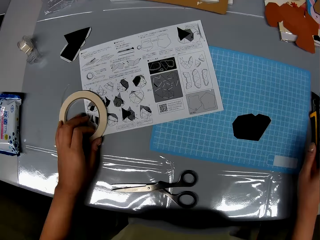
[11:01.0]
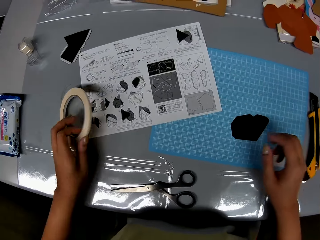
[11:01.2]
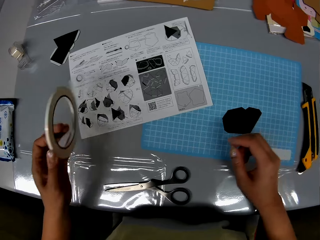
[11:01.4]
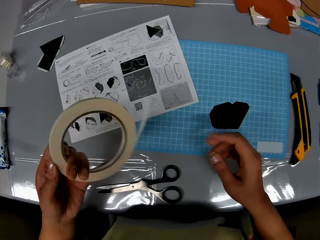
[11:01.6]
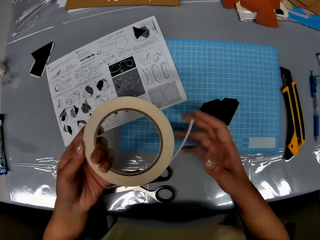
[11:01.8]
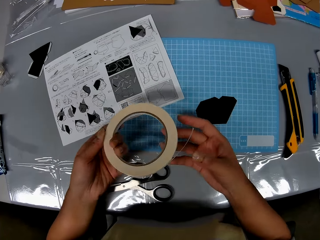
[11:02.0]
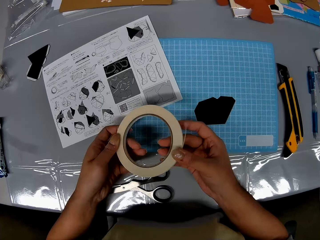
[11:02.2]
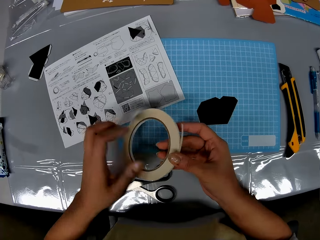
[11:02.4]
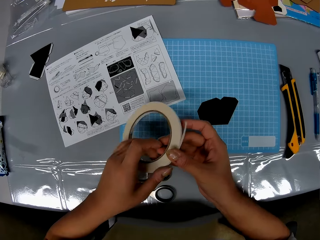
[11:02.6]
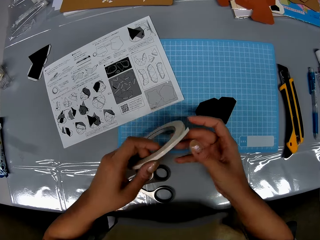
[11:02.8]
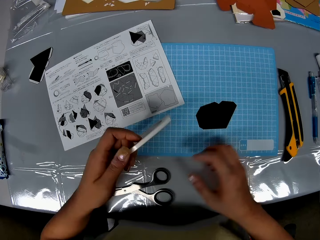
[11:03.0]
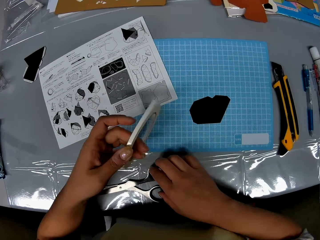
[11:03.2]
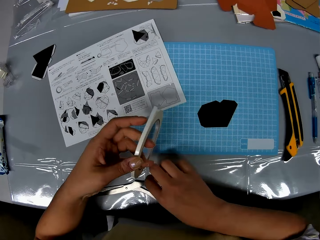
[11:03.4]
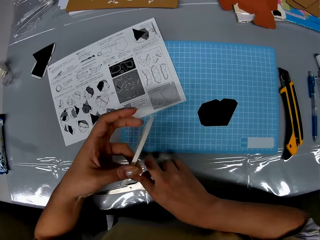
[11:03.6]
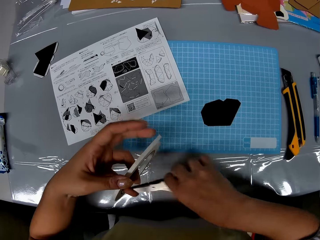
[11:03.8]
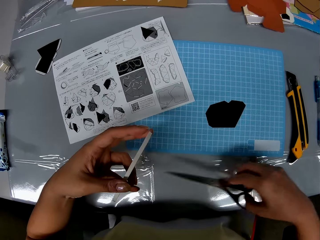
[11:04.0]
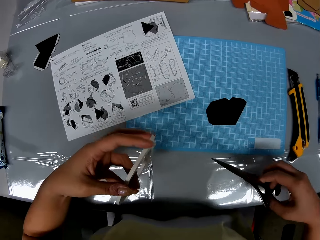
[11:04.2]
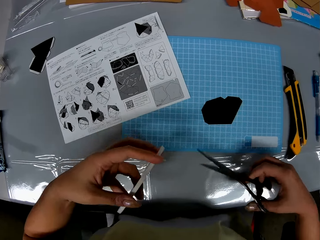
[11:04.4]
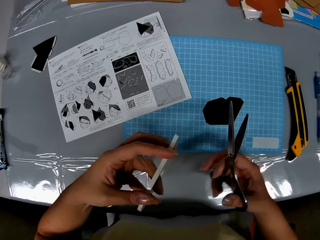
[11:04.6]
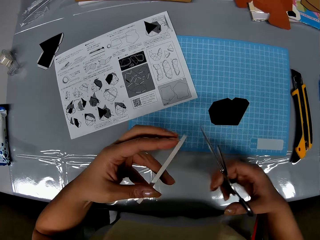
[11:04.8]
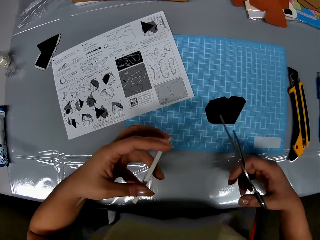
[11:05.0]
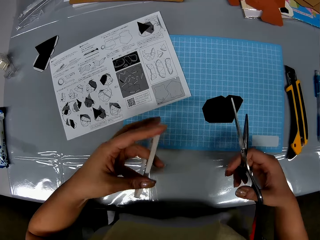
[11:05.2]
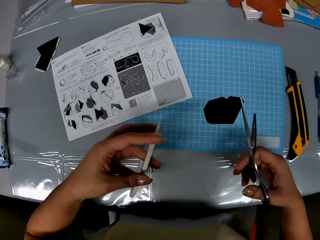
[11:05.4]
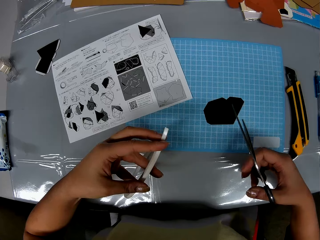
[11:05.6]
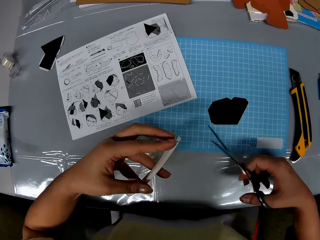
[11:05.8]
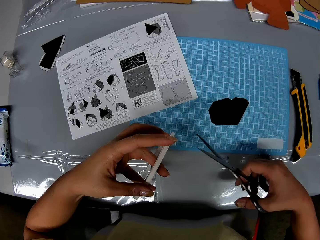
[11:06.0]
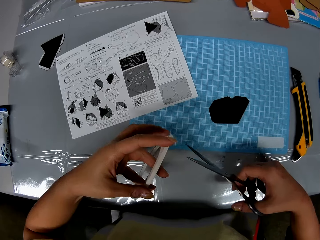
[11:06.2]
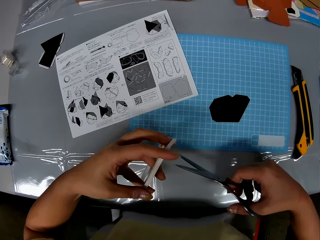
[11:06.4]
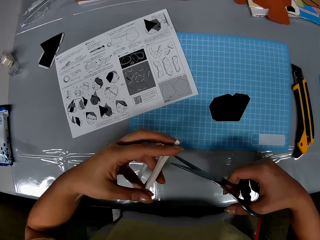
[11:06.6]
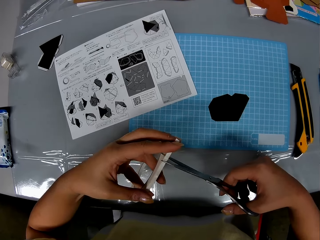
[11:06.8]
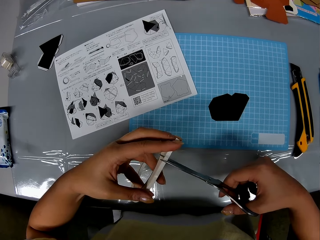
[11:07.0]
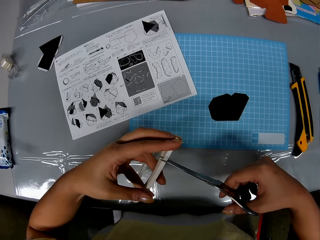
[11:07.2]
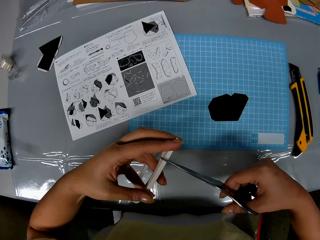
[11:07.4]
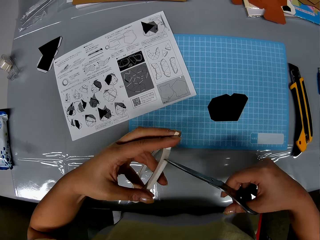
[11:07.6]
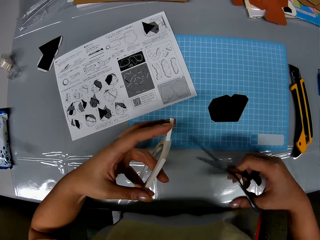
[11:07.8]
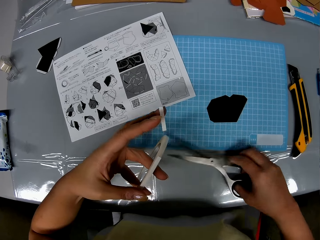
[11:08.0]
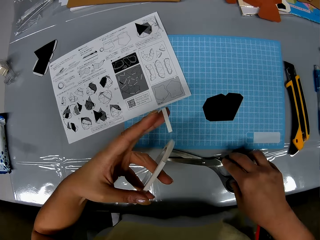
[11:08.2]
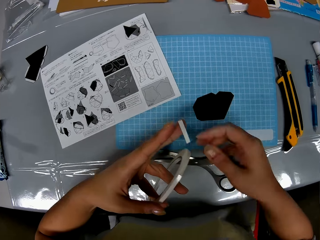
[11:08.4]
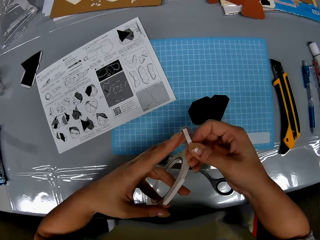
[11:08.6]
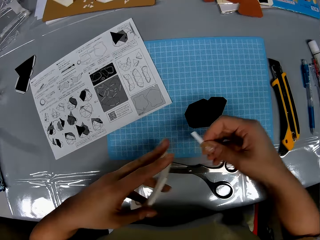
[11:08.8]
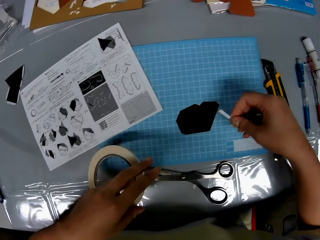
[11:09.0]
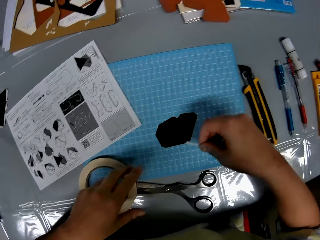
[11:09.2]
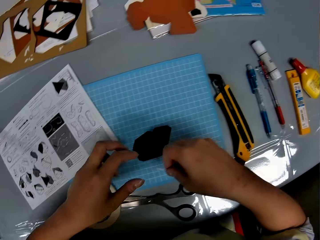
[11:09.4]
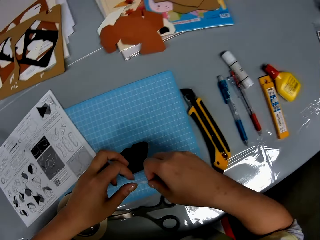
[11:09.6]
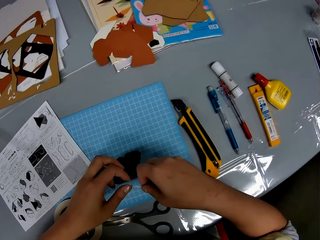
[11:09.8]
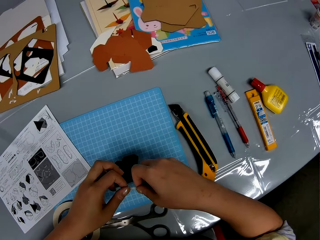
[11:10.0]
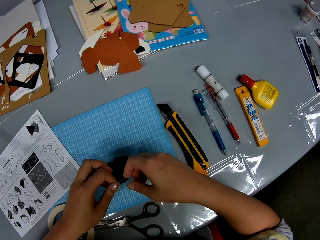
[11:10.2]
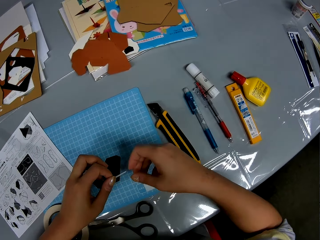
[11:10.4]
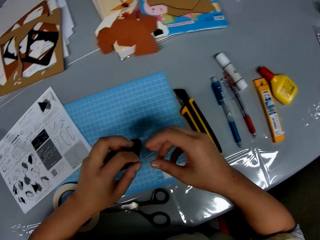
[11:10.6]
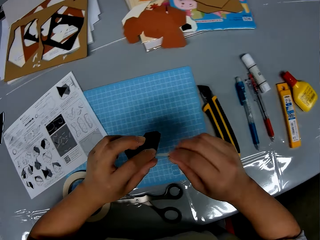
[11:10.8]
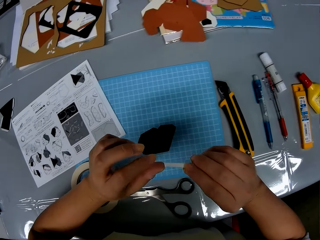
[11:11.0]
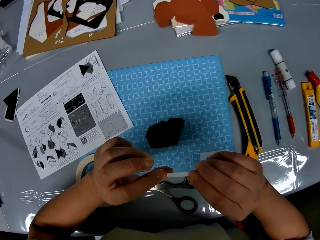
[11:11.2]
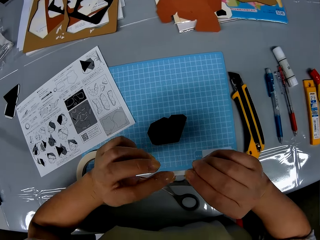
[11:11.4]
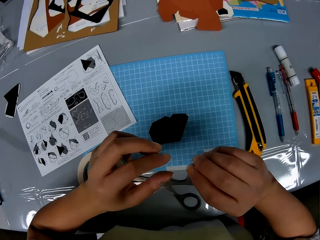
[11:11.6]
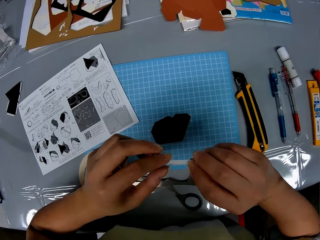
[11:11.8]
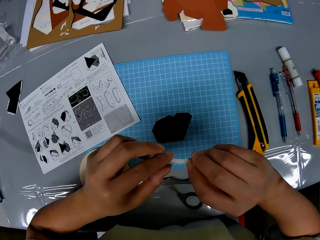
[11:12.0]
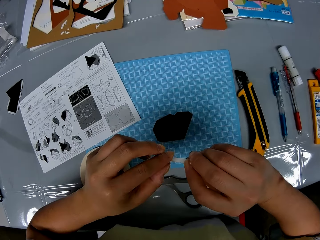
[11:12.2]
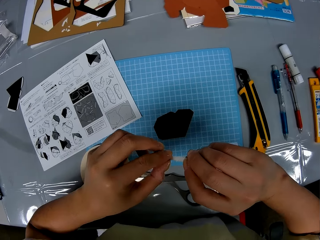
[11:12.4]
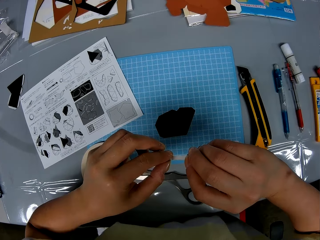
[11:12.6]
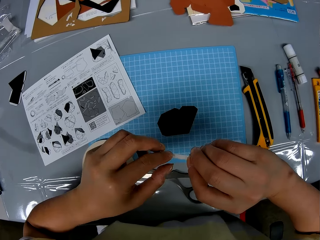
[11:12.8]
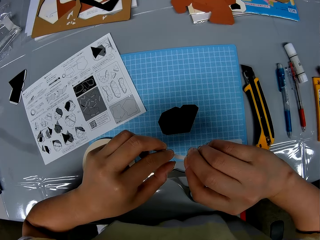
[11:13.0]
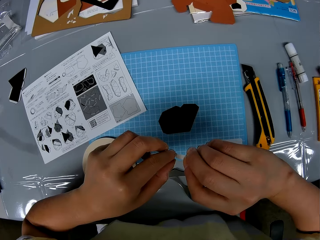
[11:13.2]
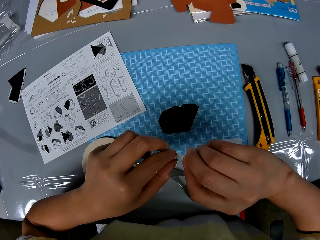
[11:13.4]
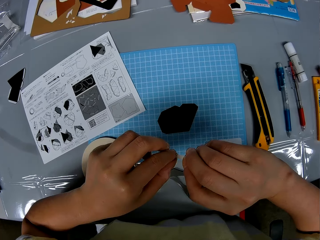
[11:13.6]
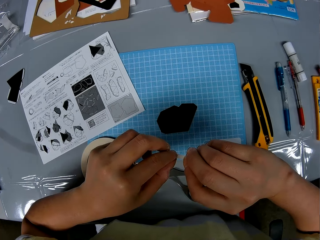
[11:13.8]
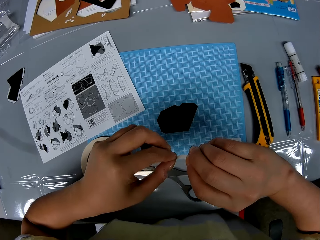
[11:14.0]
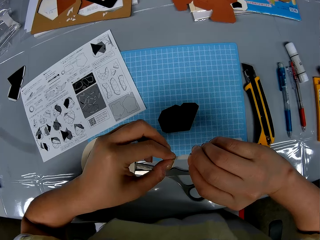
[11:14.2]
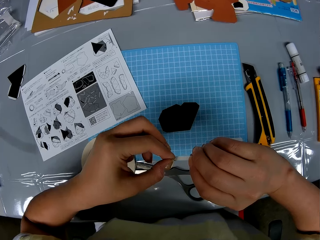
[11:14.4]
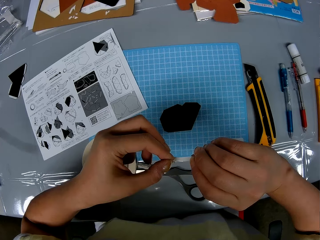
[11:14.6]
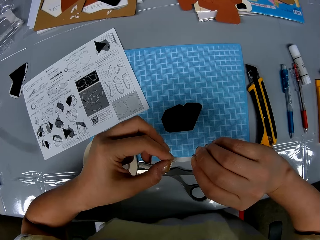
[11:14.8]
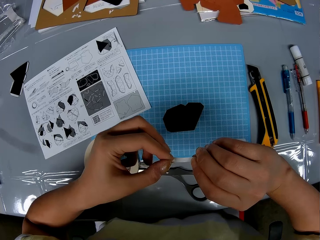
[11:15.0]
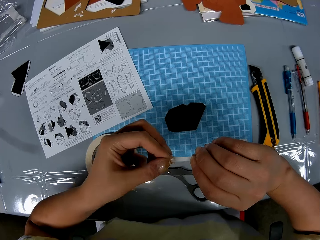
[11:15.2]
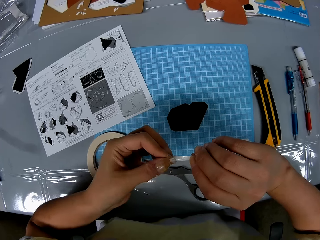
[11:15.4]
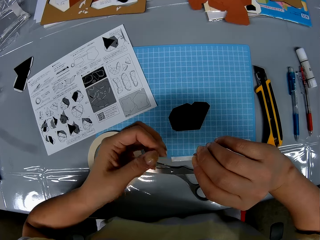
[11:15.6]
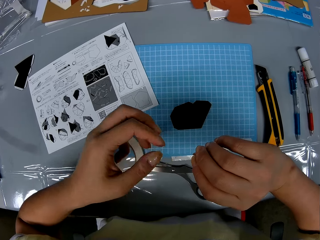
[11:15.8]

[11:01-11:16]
The camera wearer moves the retractable blade knife on the table with her right hand. She picks up the cellophane tape from the table with her left hand. She holds the cellophane tape briefly with both hands. She picks up the scissors from the table with her right hand. She cuts out a strip from the cellophane tape with the scissors. She drops the scissors on the table. She takes the cut tape. She rubs the strip with both hands. She holds the tape in hand.

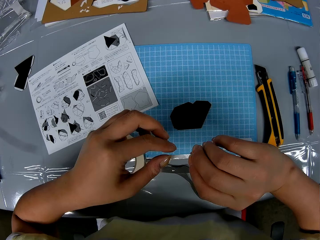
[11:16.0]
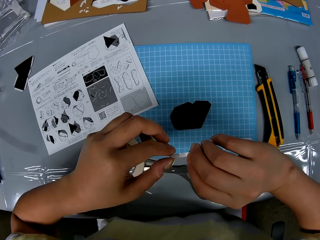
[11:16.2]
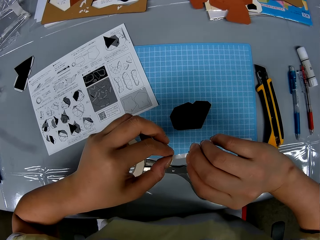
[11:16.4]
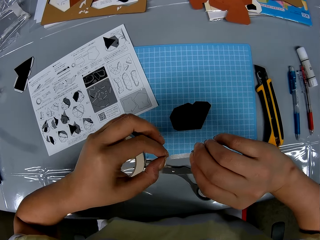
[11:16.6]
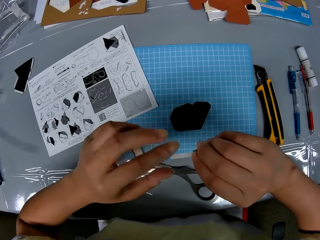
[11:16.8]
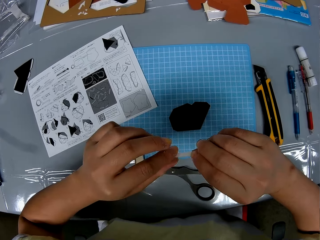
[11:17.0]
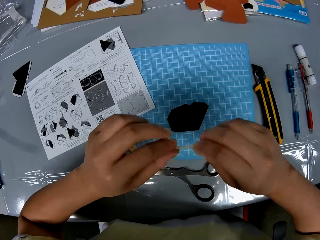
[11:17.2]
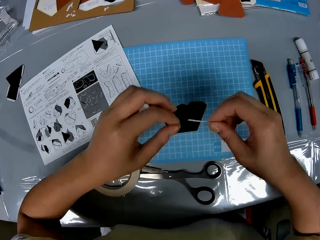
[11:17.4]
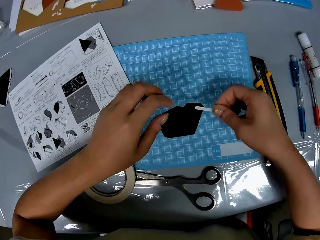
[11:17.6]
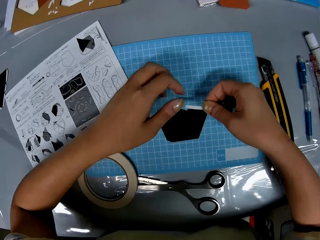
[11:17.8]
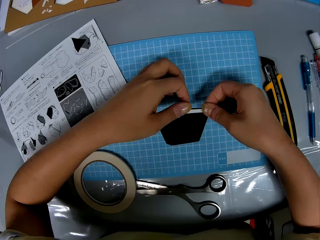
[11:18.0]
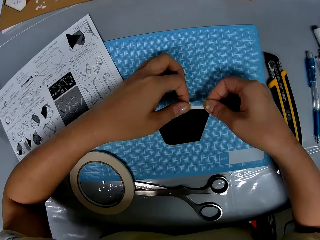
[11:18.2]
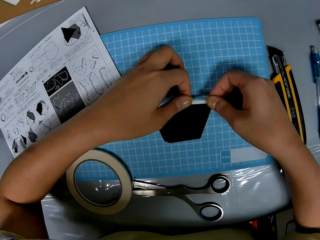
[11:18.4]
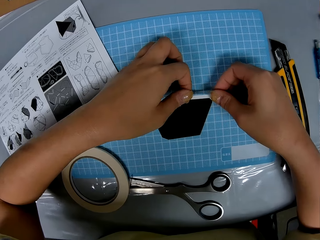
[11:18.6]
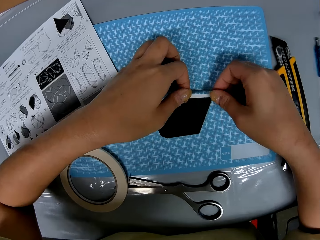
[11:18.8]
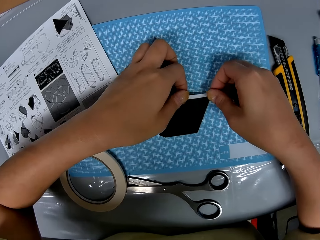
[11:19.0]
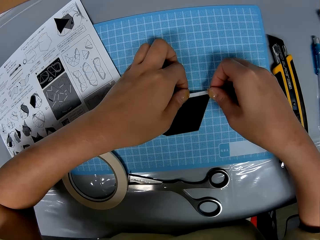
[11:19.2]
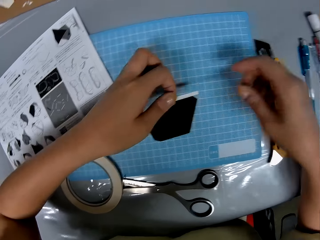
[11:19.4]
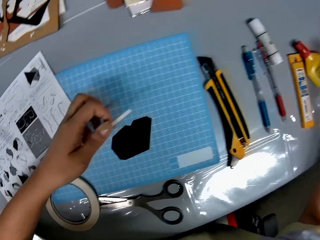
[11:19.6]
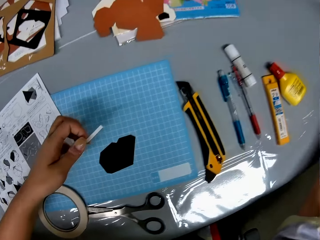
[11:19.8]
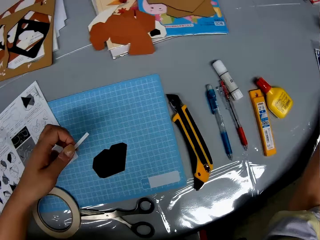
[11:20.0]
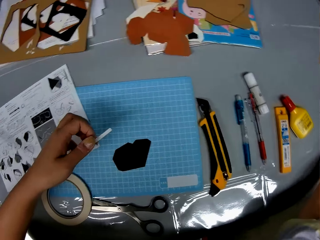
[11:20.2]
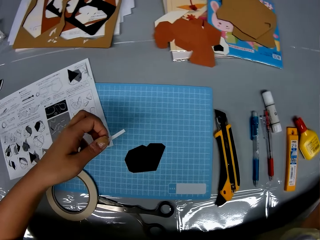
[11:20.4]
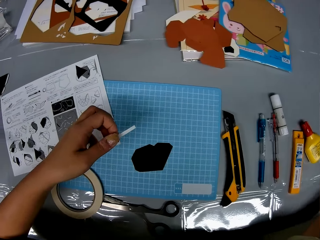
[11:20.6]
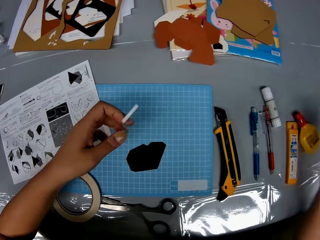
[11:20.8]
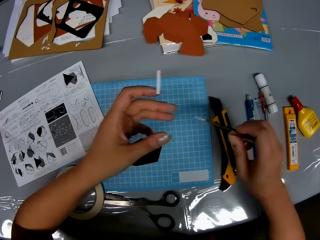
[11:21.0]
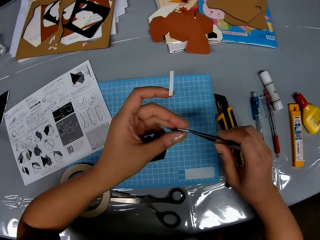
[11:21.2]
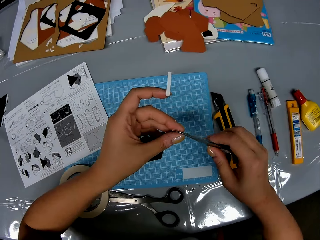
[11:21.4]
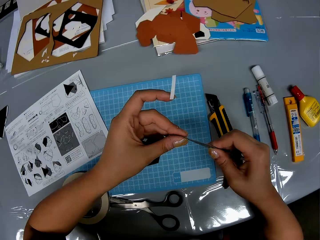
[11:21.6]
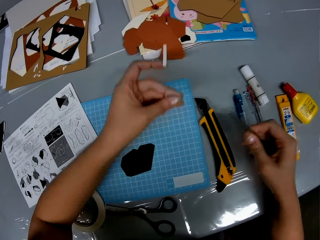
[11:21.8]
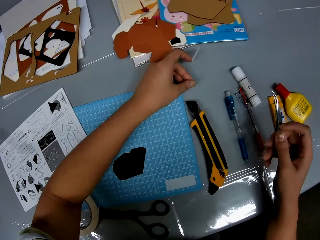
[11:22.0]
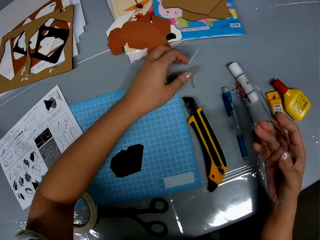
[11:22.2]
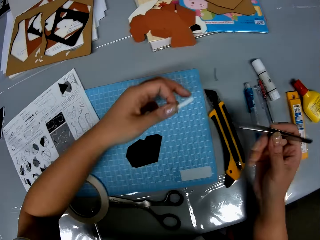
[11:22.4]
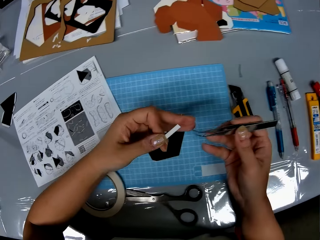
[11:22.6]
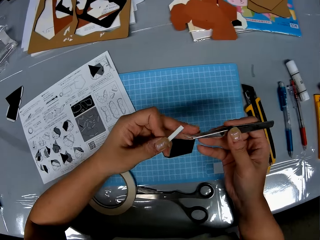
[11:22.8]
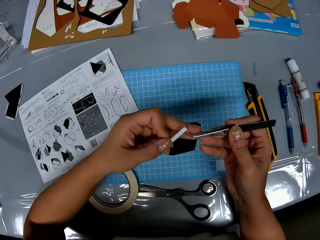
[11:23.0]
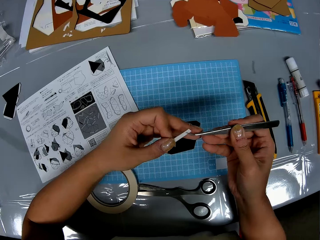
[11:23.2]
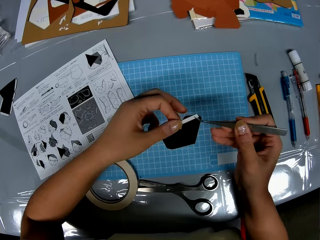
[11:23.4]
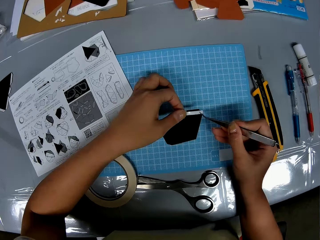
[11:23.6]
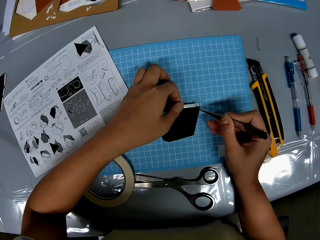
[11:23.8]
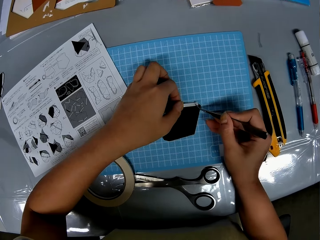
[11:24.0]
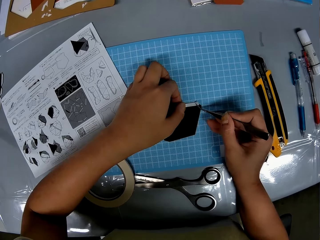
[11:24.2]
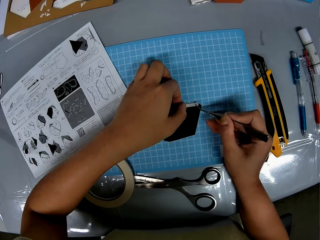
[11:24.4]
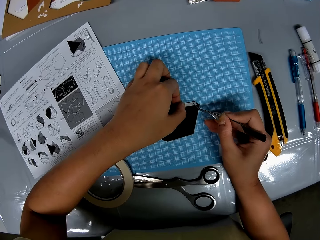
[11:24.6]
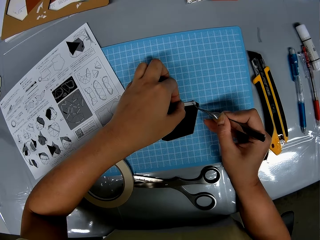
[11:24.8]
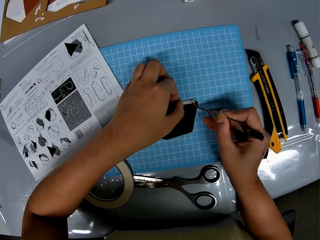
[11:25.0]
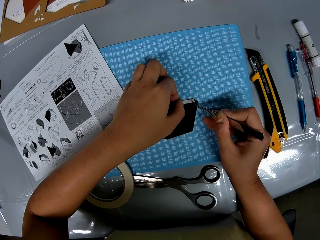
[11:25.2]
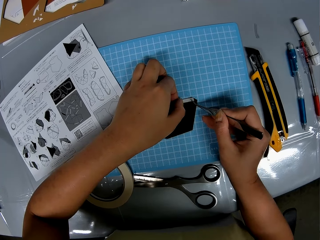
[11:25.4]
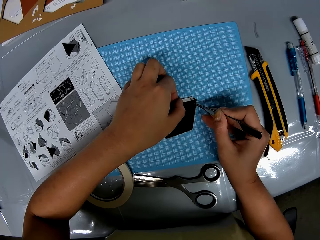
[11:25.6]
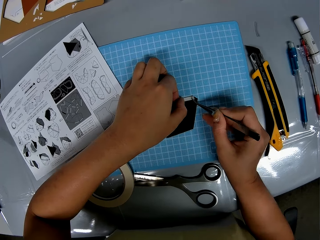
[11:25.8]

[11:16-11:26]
The camera wearer seals a paper on the table. She places the strip on the piece of paper. She picks up a prong tool or sculpture from the table, from the right, with her right hand. She removes a thread from the prong tool. She drops the thread on the table. She applies the prong tool to the strip. She places the strip on the piece of paper with her left hand. She holds the tape with the sculpture. She applies the prong tool to the strip. She seals the paper with tape.
